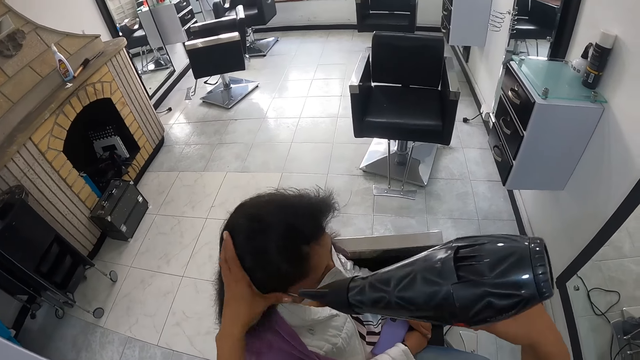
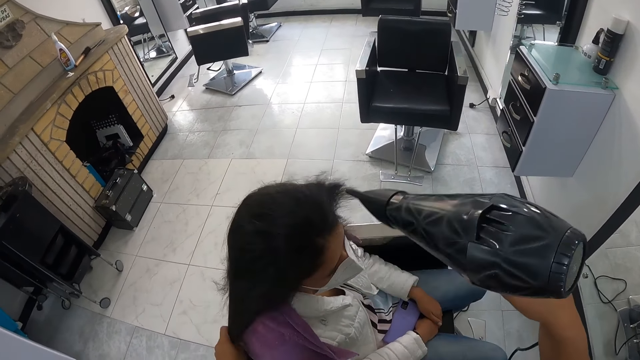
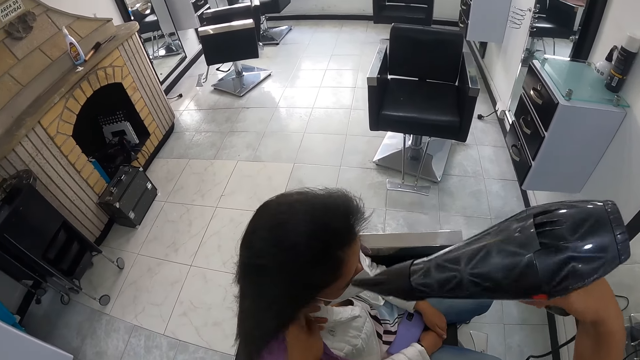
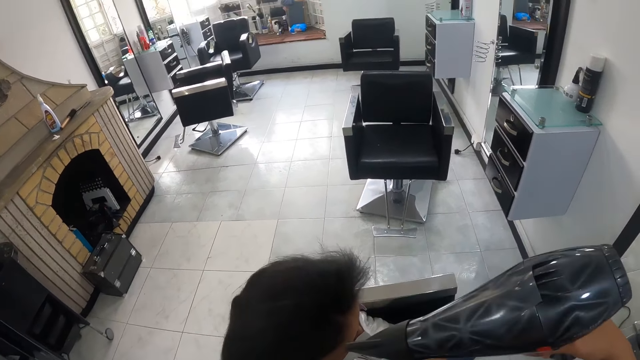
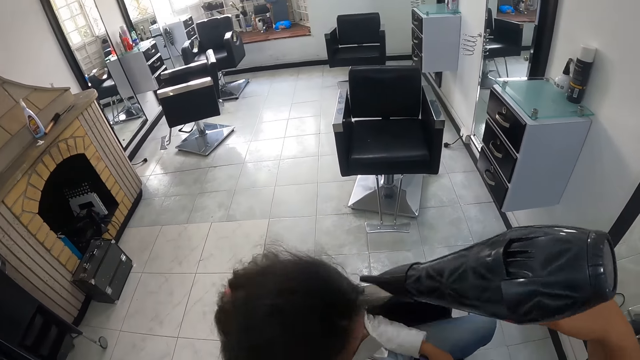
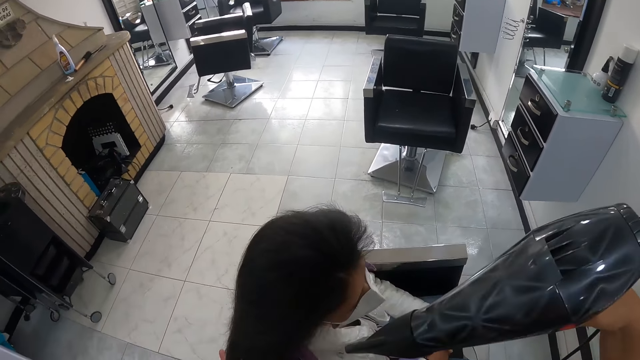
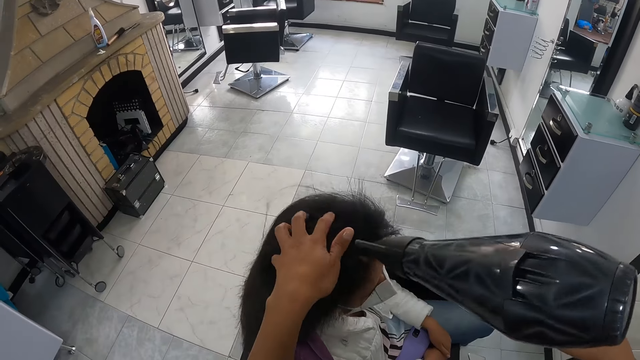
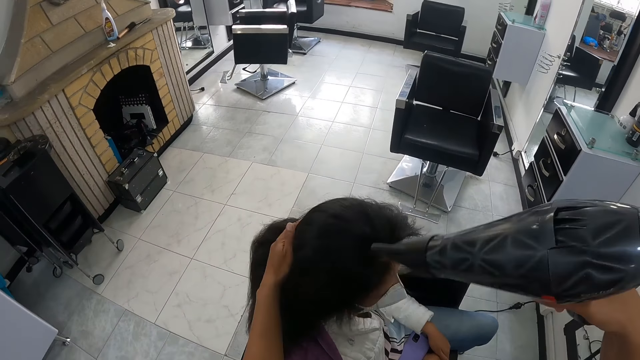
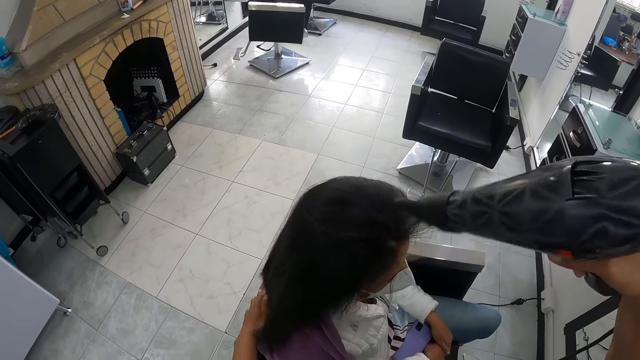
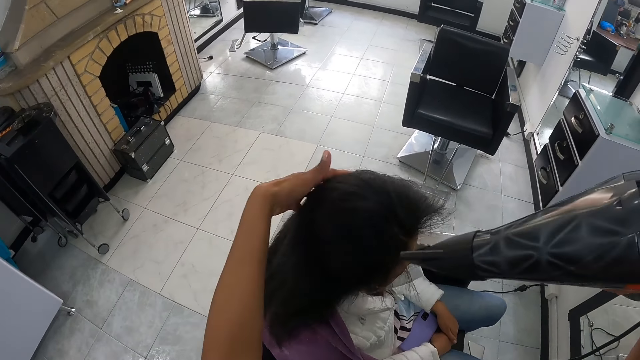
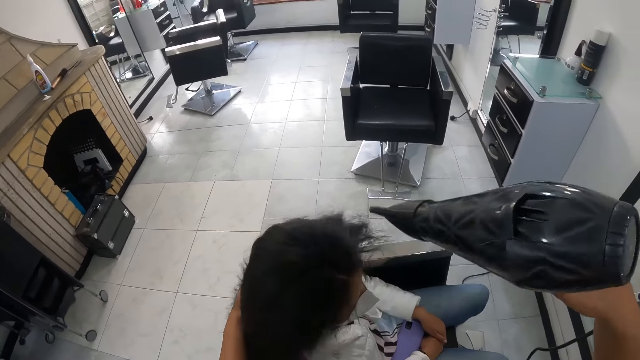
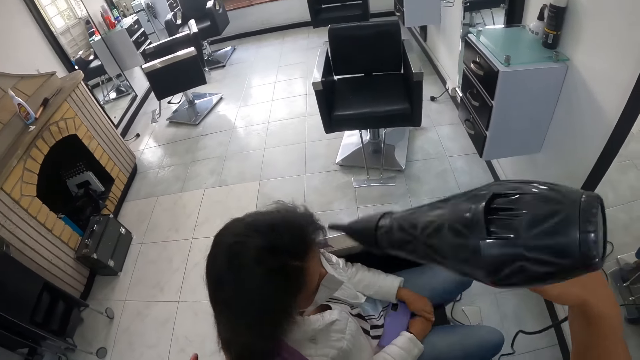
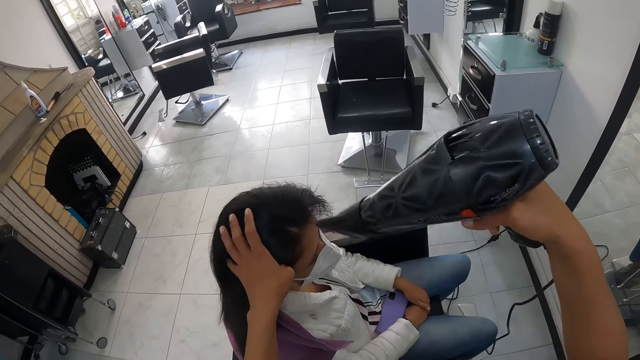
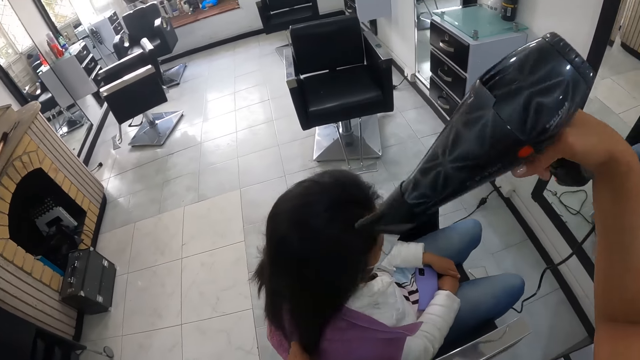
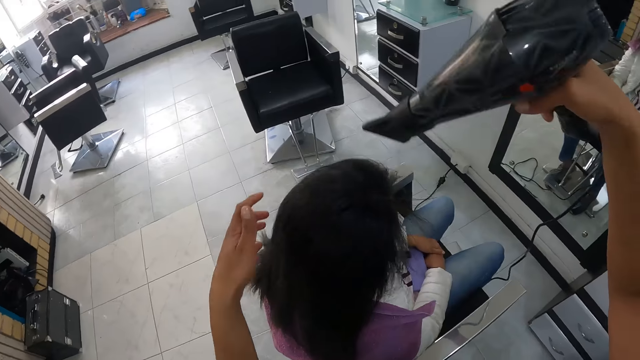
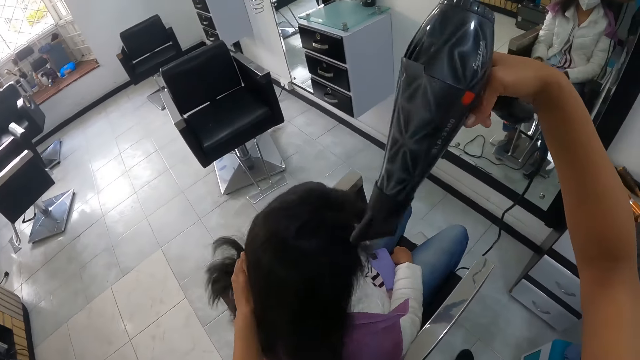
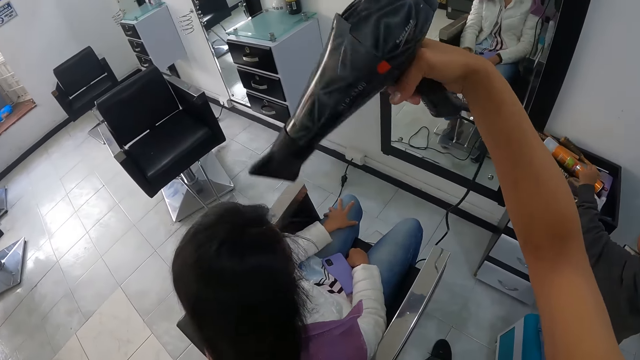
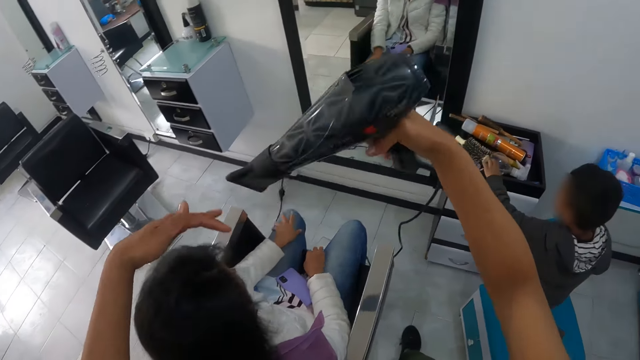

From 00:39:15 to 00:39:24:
The camera wearer slides her left hand on the hair of a woman. She slides her left hand on the hair of the woman again. She blows the hair of the woman with the hair dryer in her right hand.

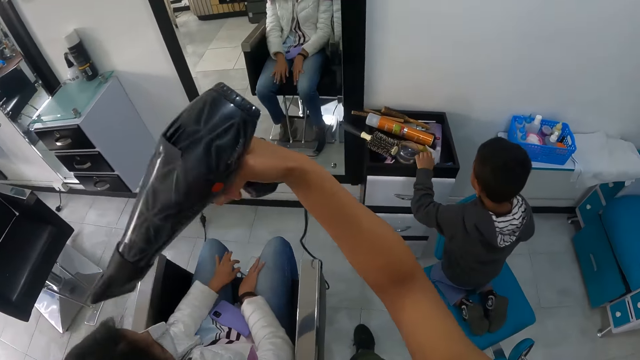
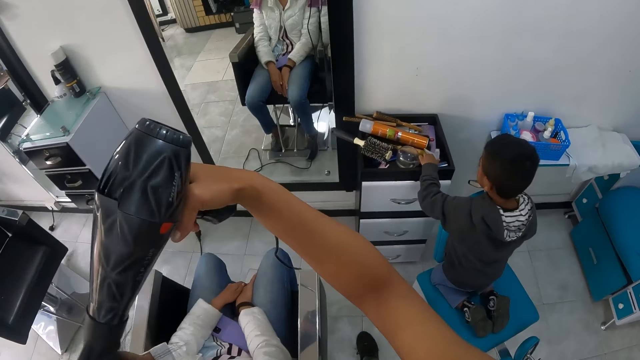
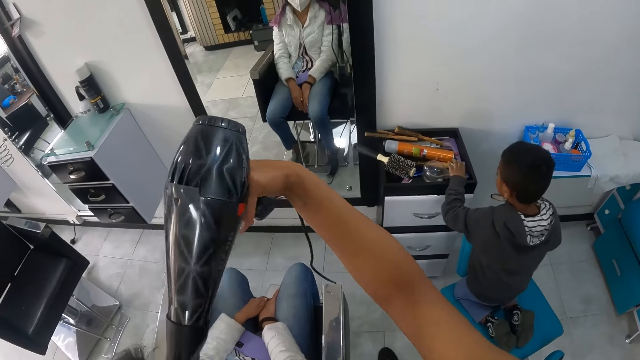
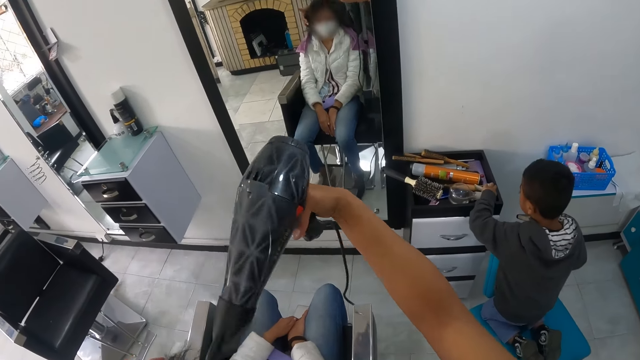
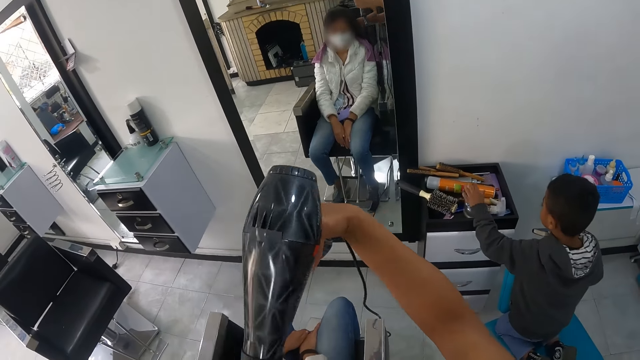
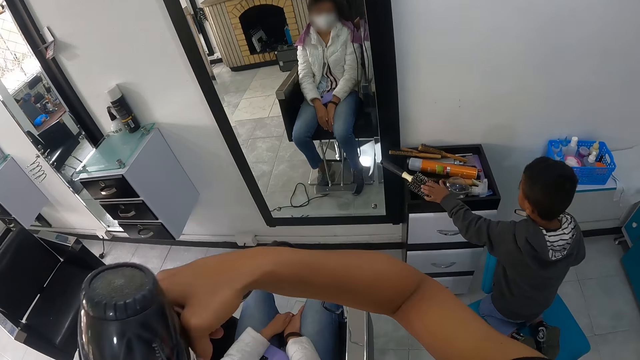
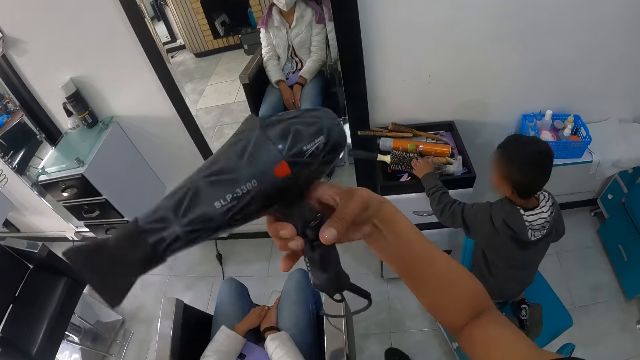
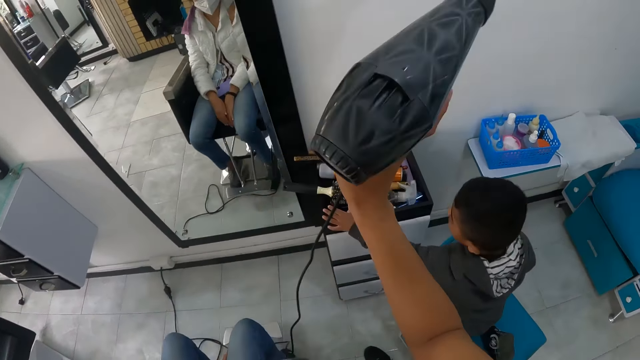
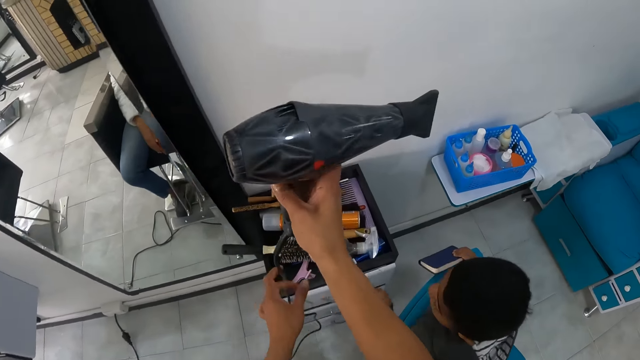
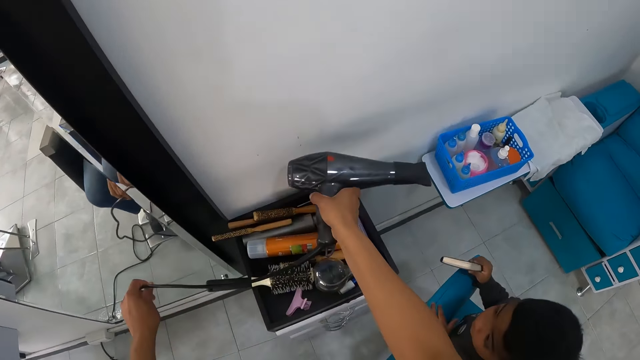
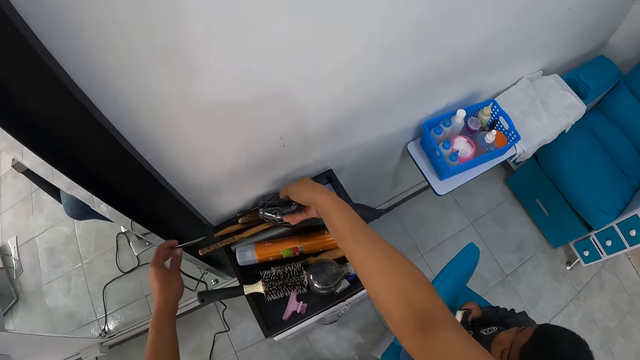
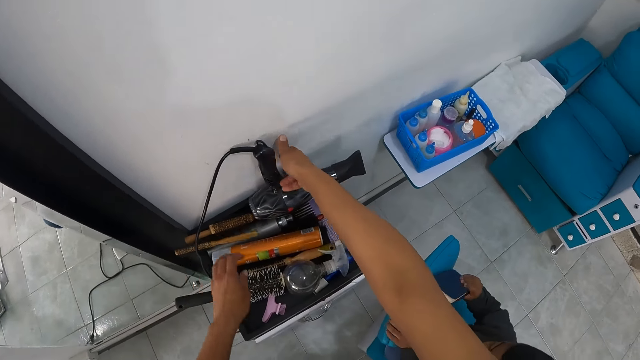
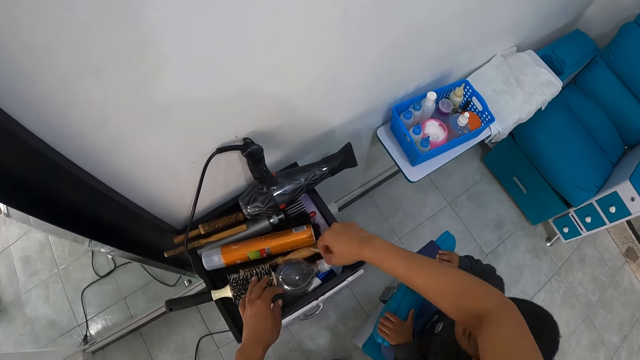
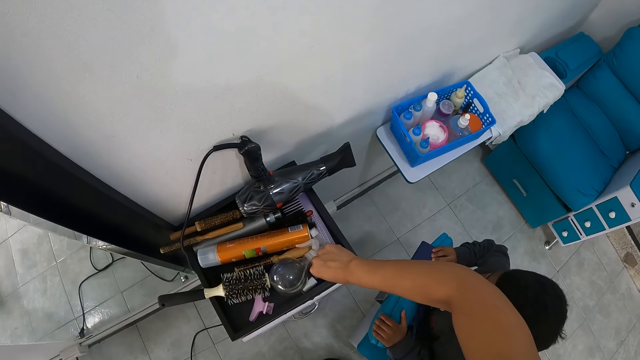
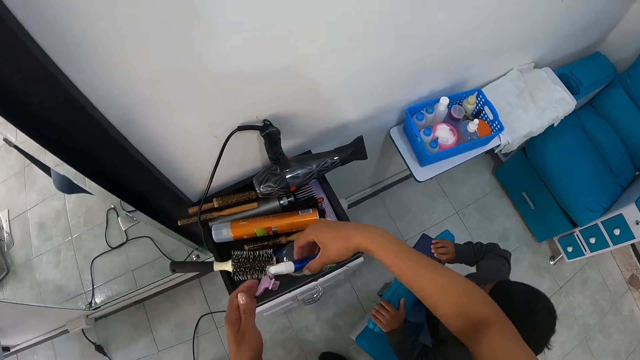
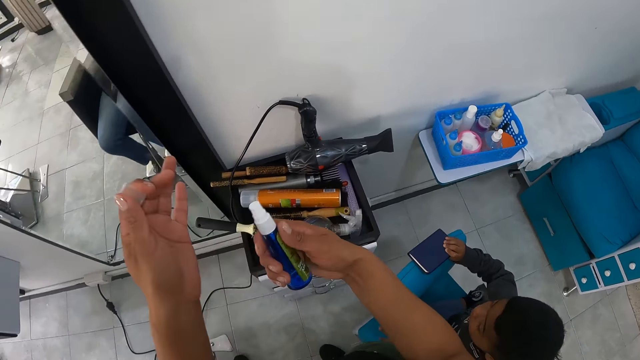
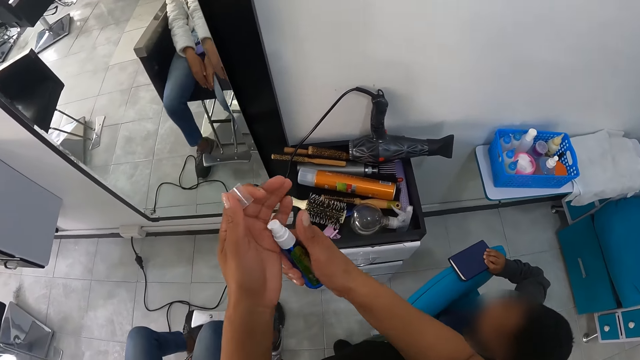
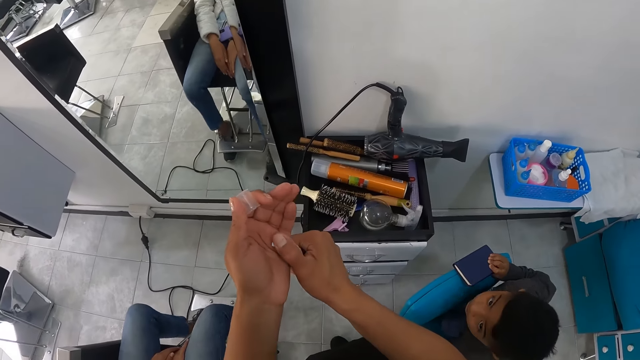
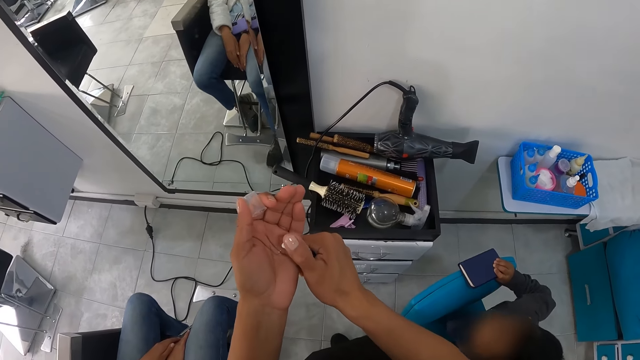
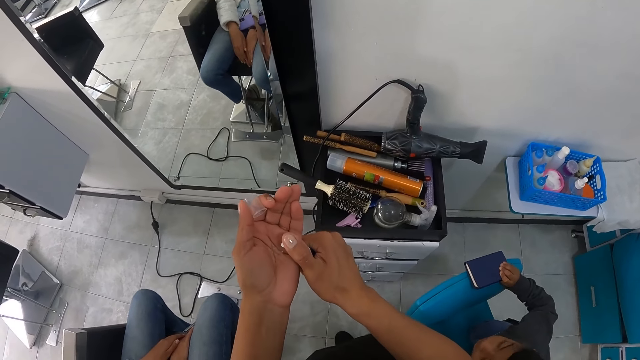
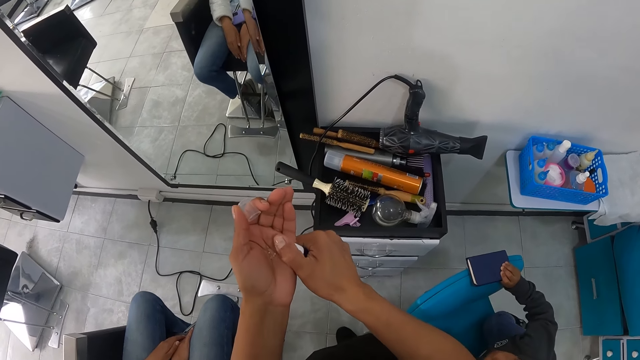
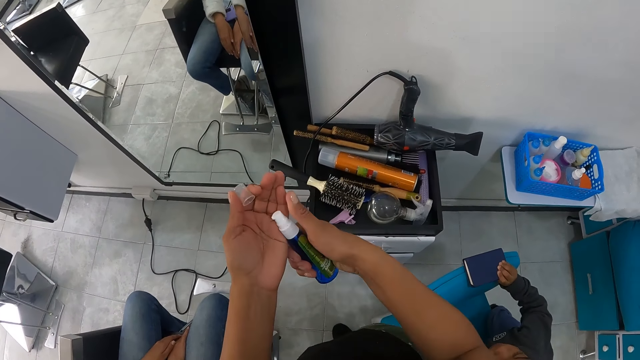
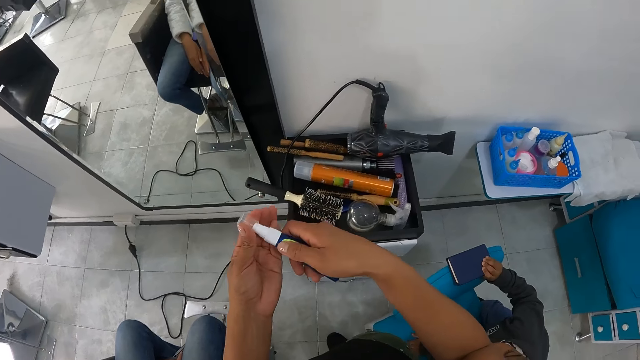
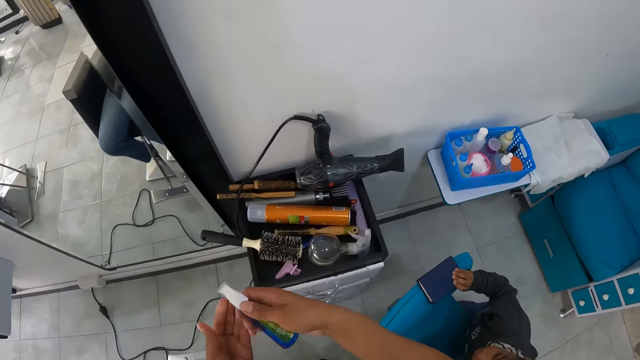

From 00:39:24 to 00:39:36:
The boy holds the drawer top with his left hand. The camera wearer stares at the boy. The boy moves the spray can in the drawer top with his left hand and inspects the cabinet. The camera wearer blow dries a lady's hair. The boy moves the wet brush in the drawer top with his left hand. The camera wearer holds the cord of the hair dryer with her left hand. The boy places his left hand on the blue chair. The camera wearer drops the hair dryer on the drawer top with her right hand. The boy holds the bible in his hands, places his left hand on the blue chair, and places the bible on the chair with his right hand. The camera wearer inspects the cabinet. She picks up a hair oil product from the drawer top with her right hand. She removes the cover of the hair oil product in her right hand with her left hand. She dispenses the content of the hair oil product on her left hand with her right hand. She covers the hair oil product with the cover in her left hand.
